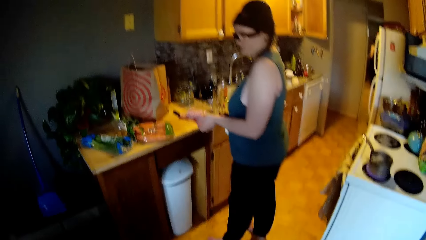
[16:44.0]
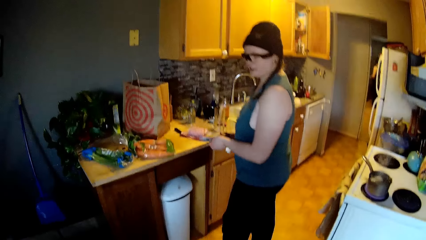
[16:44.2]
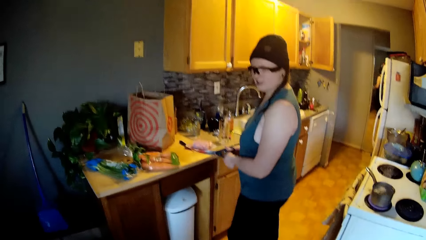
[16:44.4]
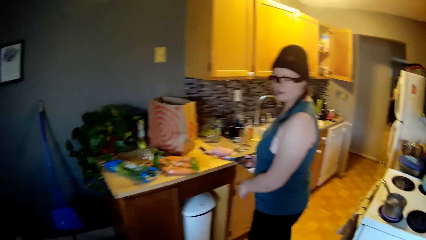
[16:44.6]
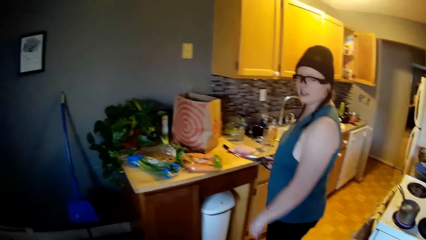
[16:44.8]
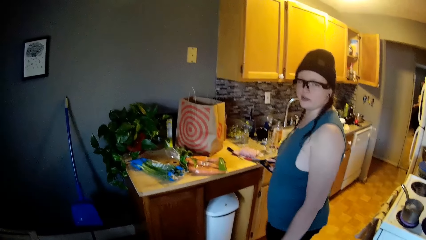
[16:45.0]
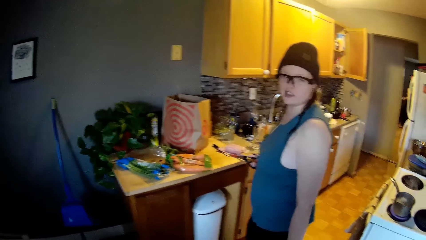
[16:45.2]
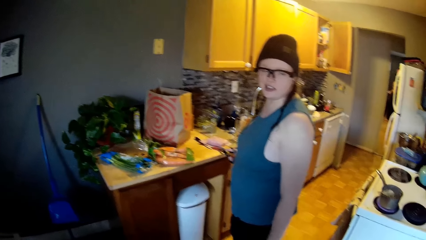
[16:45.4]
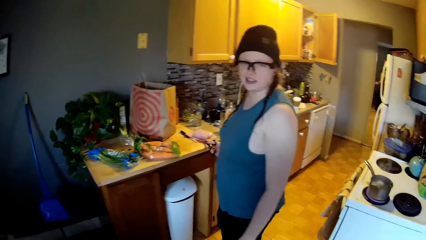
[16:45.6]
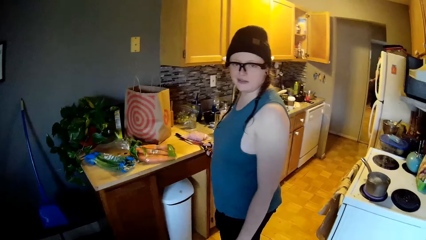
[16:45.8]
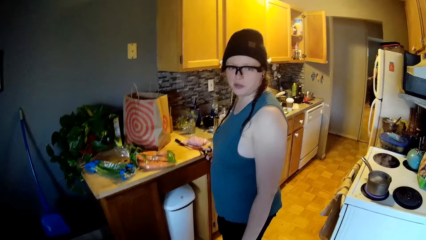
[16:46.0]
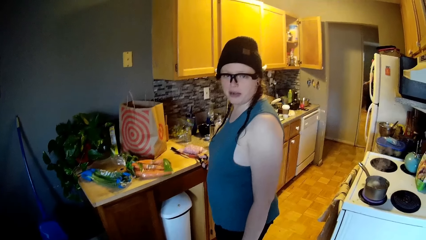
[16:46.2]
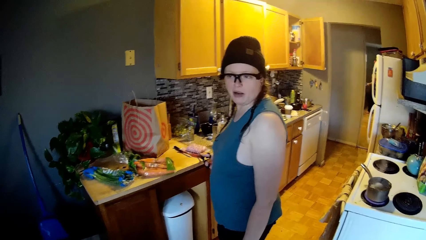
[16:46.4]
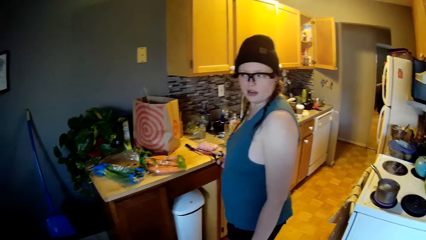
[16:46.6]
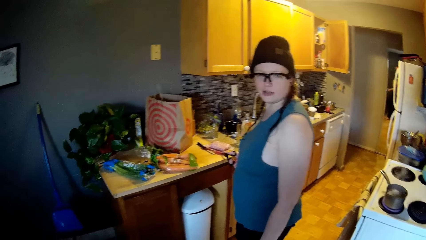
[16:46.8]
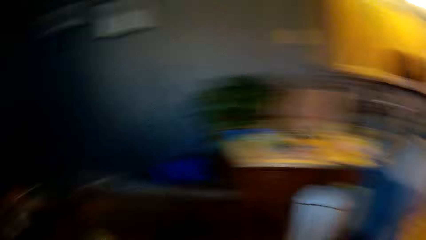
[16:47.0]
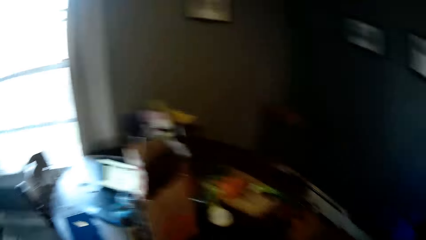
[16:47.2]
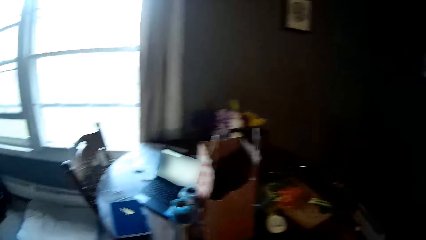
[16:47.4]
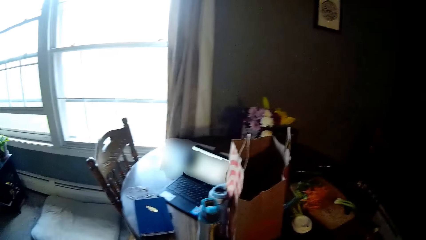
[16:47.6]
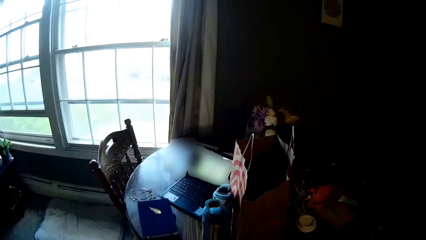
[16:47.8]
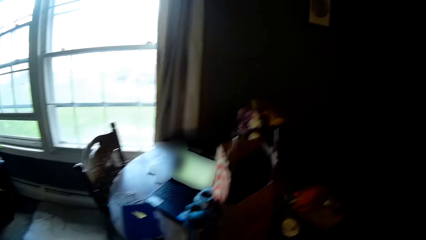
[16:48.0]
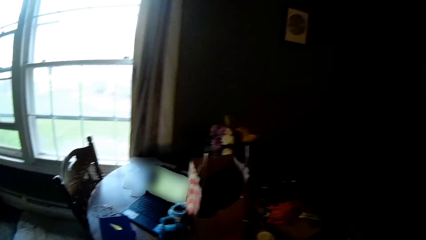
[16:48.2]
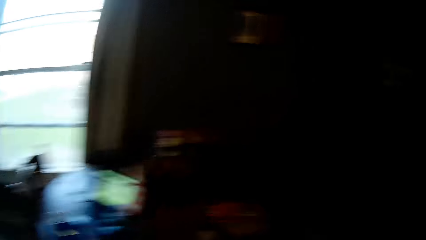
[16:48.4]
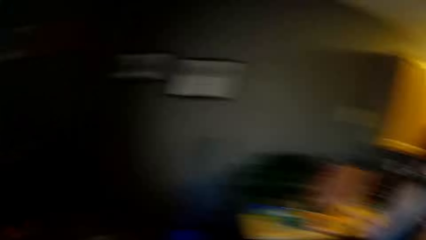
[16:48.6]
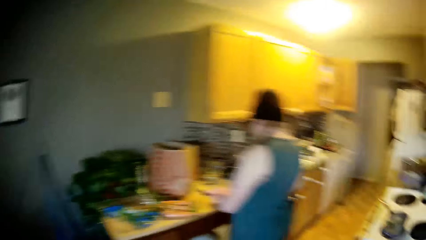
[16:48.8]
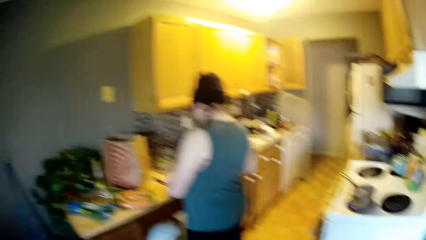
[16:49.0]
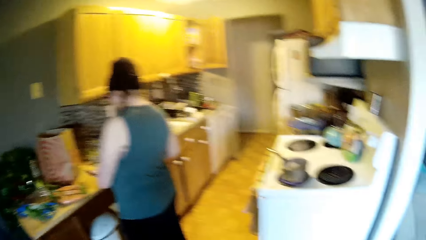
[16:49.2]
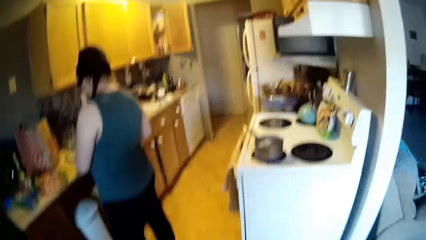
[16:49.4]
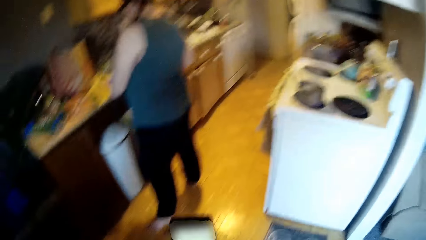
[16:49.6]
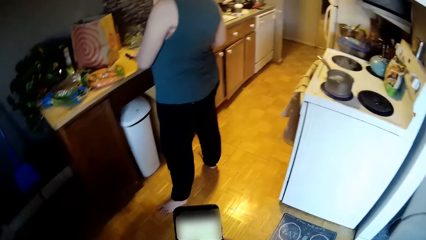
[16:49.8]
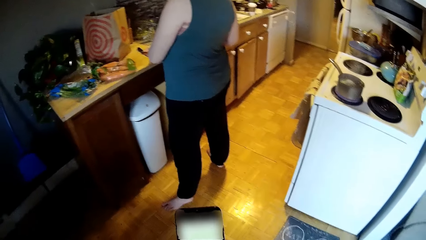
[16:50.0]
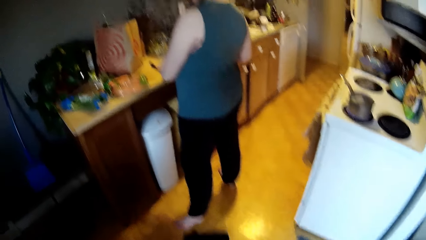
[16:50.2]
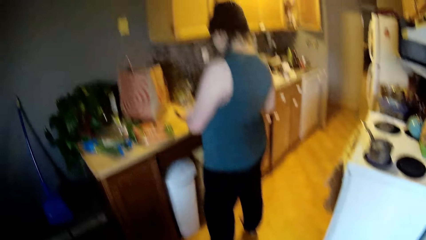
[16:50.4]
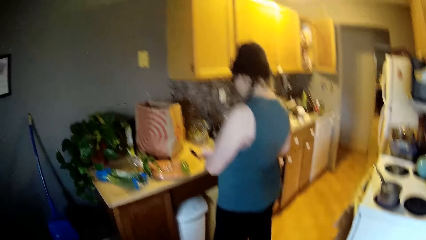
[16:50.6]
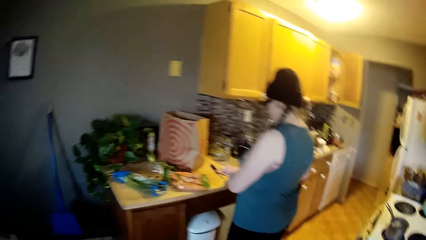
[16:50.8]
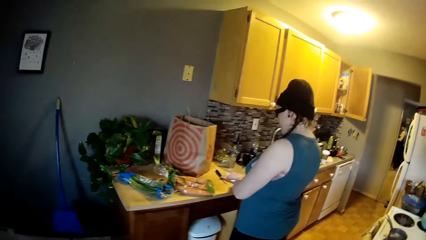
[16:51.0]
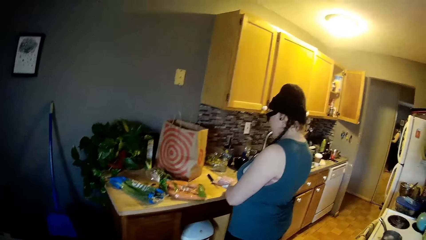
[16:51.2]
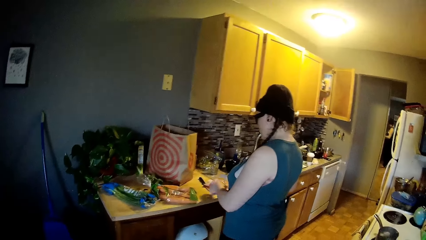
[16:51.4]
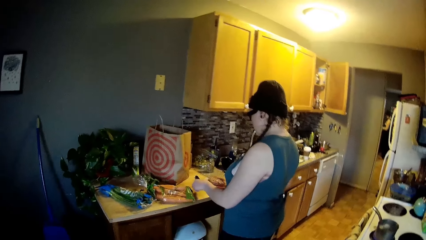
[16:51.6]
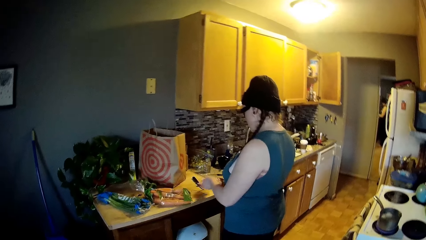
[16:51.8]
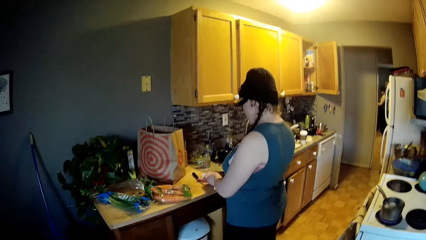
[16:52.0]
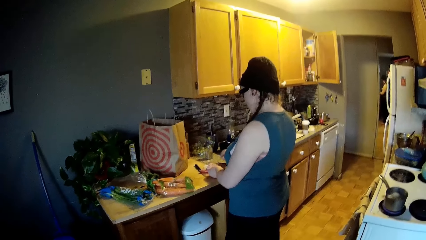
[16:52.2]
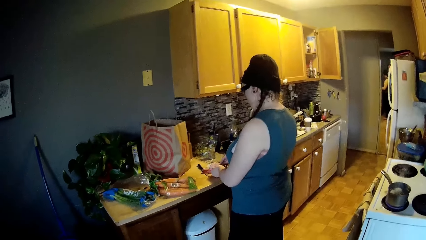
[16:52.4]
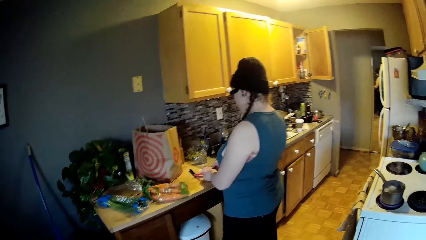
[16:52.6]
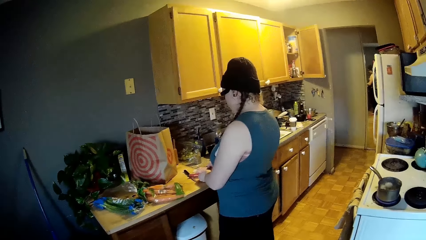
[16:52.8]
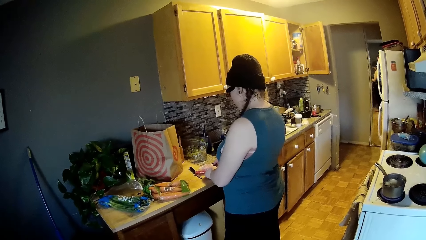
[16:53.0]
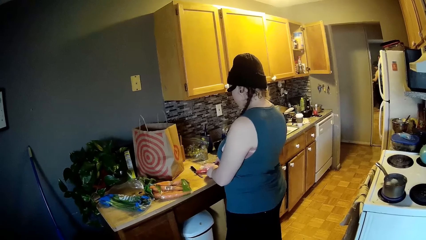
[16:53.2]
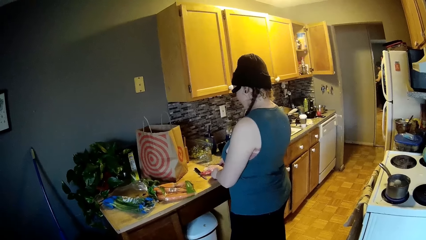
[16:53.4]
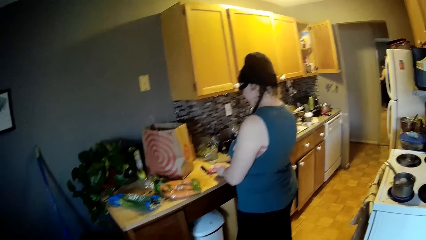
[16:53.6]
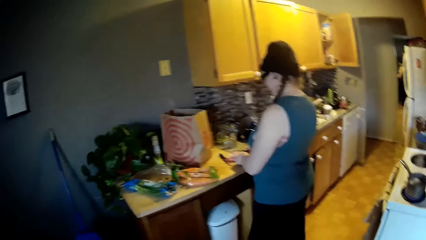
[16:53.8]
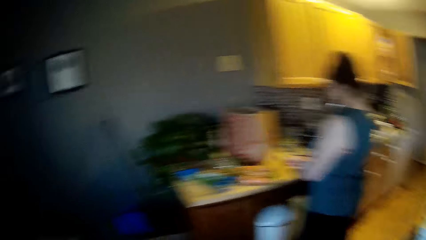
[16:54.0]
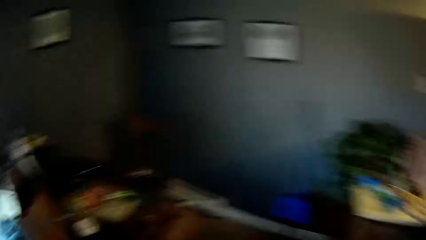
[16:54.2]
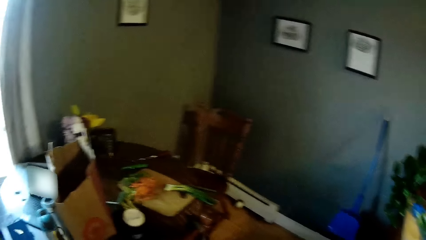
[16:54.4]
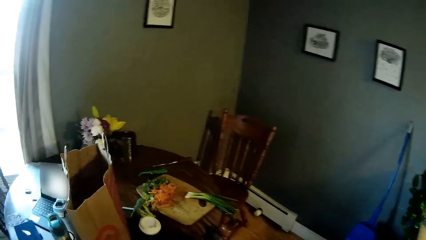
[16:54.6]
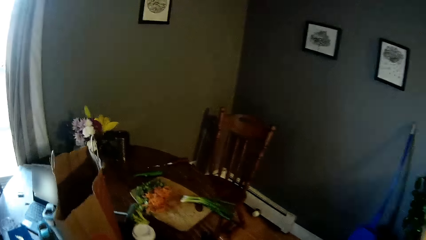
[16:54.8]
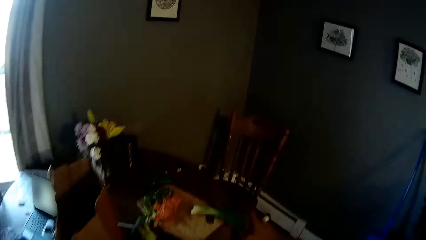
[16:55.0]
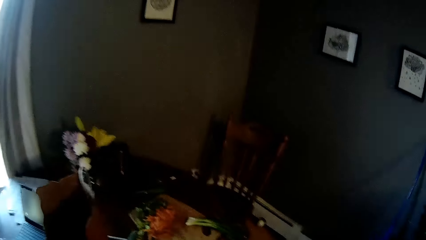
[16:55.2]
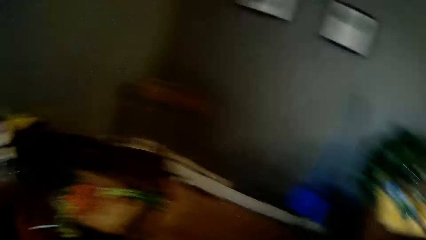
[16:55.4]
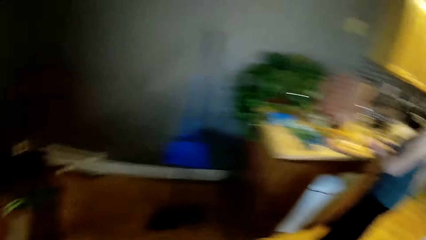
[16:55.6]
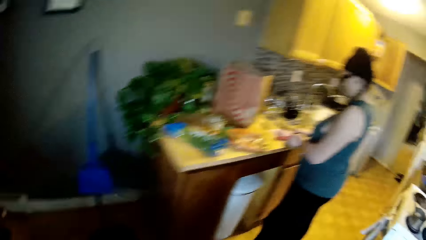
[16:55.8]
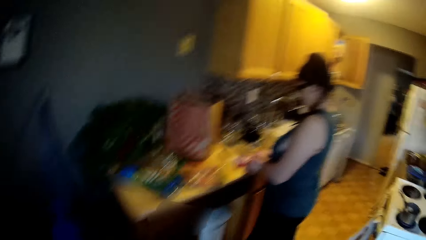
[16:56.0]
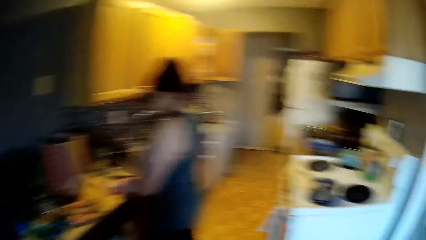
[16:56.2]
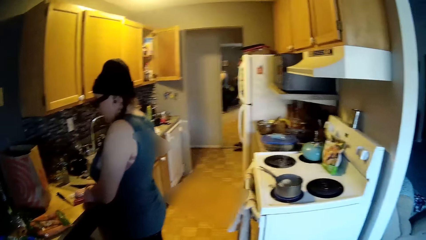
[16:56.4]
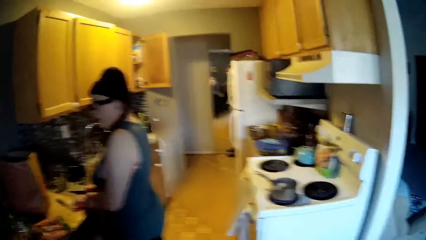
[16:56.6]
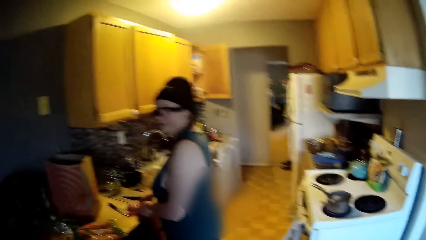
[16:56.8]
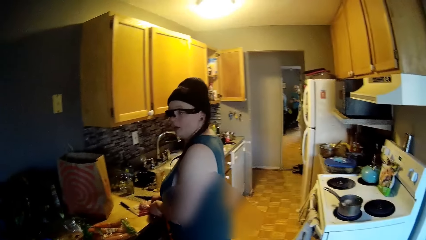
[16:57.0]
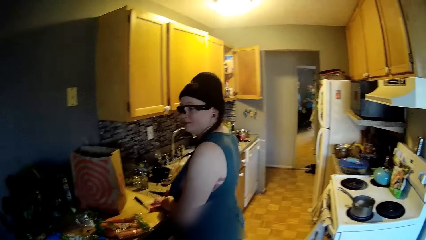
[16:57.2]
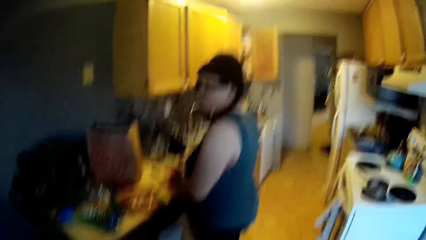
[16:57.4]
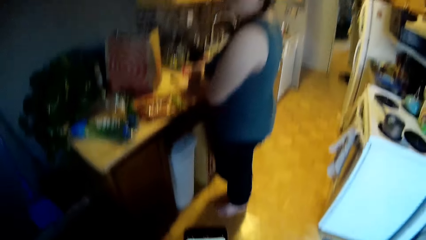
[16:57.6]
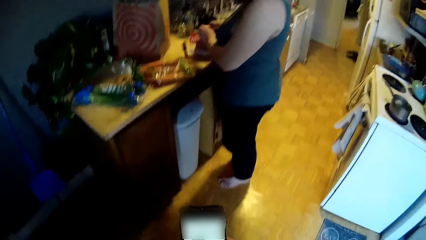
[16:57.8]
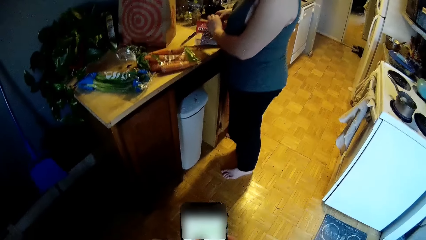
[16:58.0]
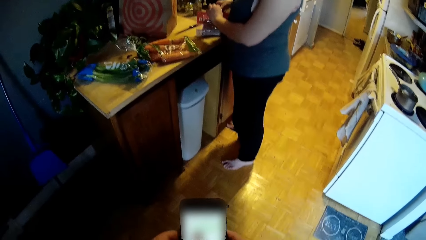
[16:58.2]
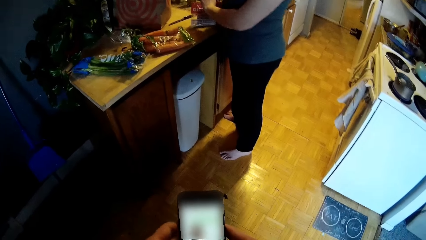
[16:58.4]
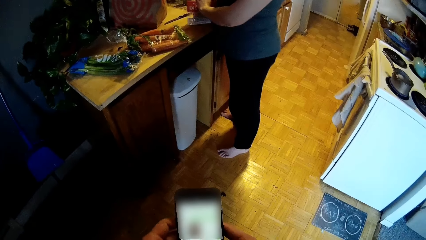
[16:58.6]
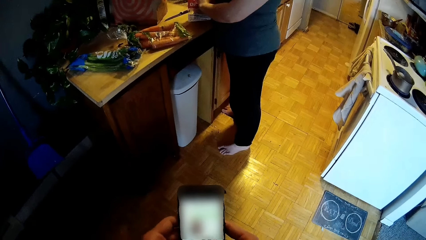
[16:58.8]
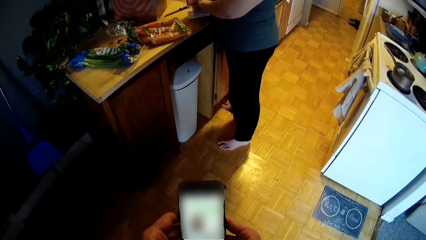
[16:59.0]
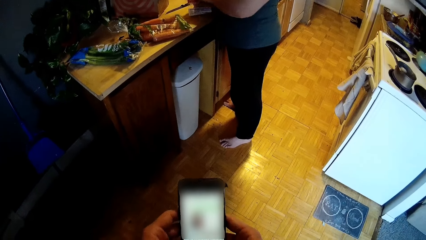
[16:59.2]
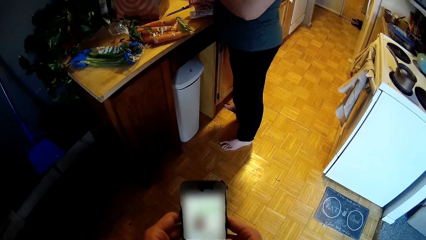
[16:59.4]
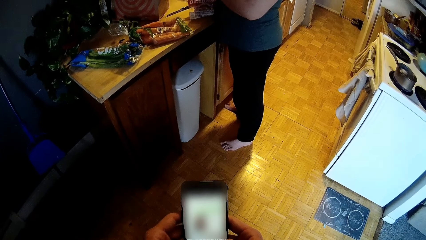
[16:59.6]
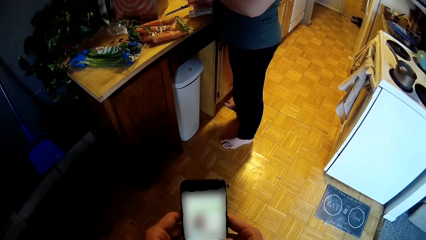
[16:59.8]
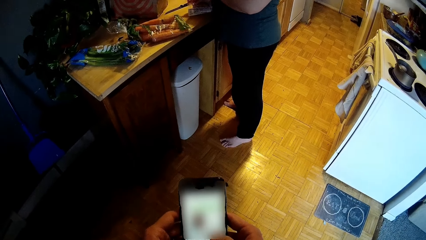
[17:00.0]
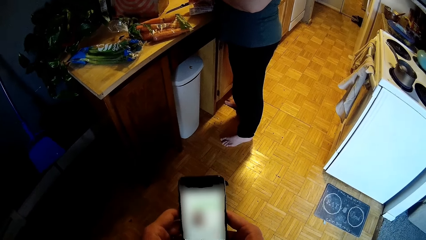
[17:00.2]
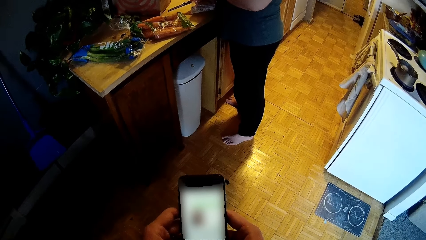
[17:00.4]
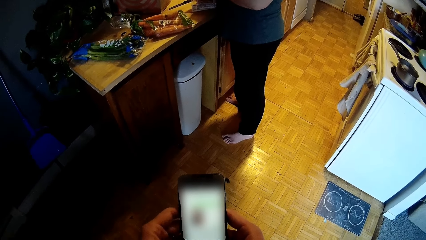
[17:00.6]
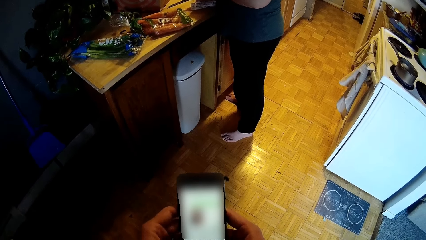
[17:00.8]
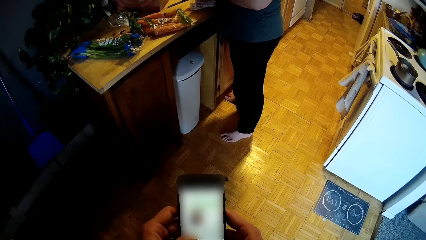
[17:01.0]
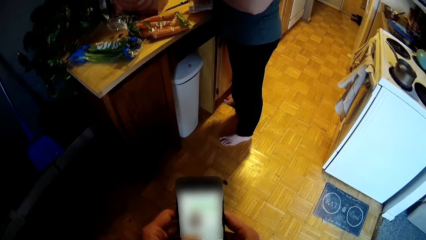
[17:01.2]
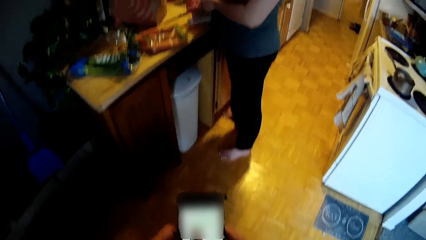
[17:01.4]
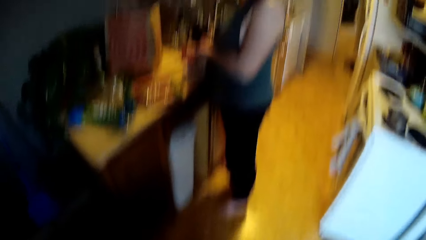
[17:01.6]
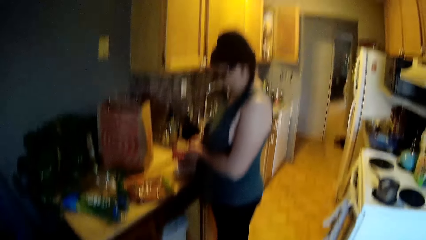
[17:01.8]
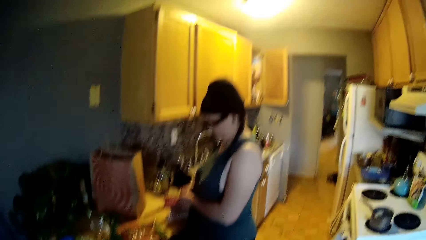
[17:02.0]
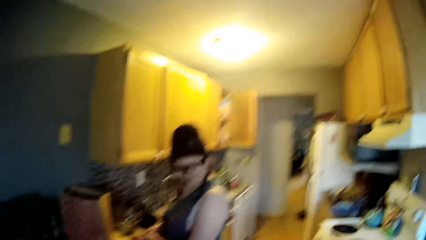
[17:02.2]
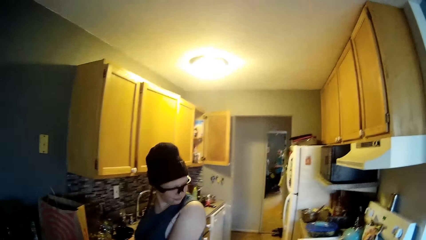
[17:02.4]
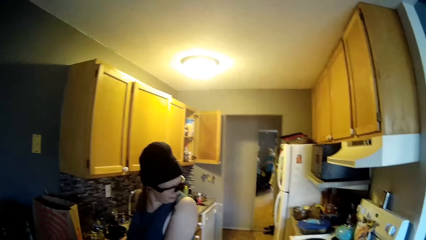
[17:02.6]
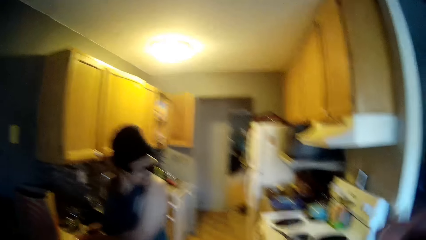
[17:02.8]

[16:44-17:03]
The woman cuts something. The woman drops a pair of scissors on the kitchen counter with her right hand. The woman holds the packet of diced ham with both hands. The camera wearer operates the phone with both hands.
